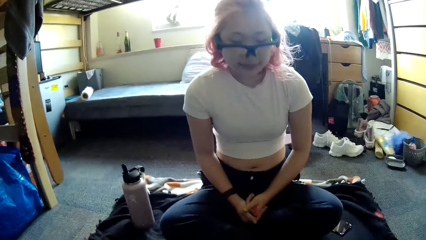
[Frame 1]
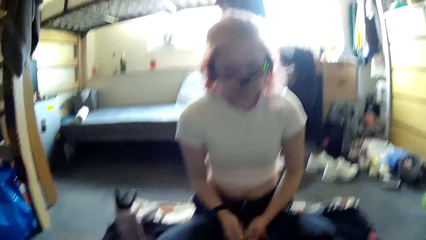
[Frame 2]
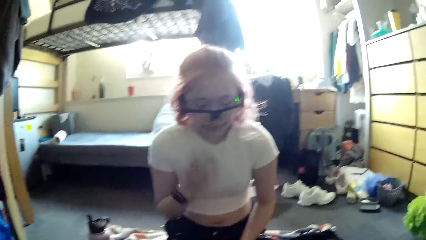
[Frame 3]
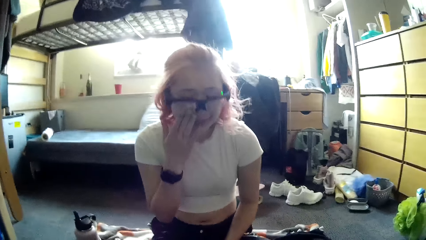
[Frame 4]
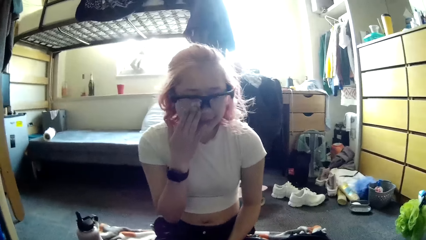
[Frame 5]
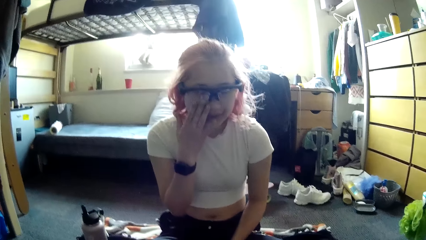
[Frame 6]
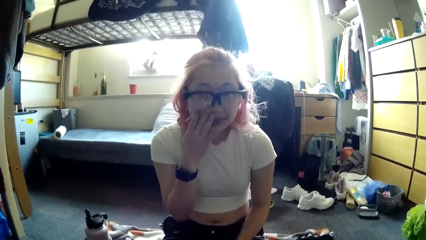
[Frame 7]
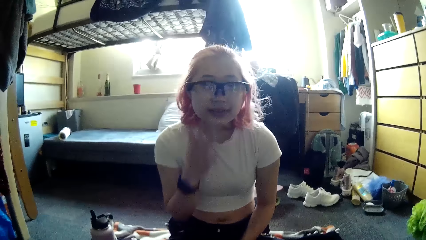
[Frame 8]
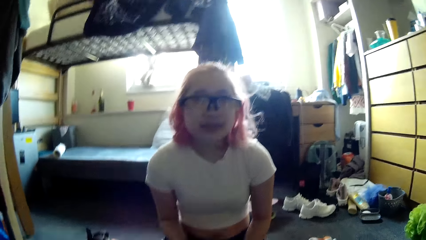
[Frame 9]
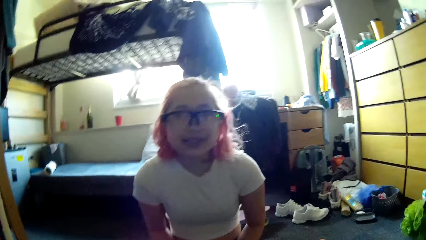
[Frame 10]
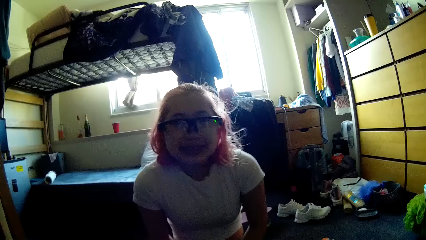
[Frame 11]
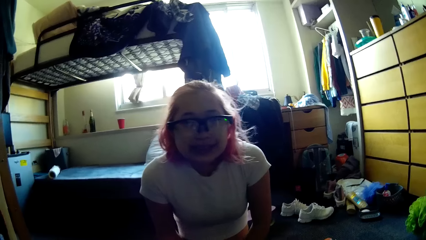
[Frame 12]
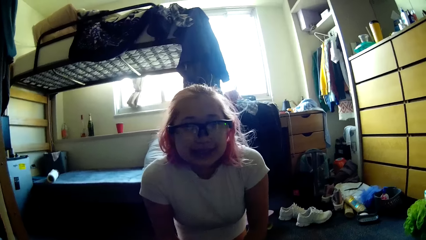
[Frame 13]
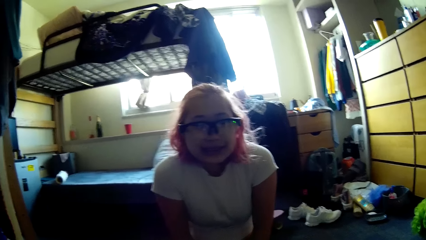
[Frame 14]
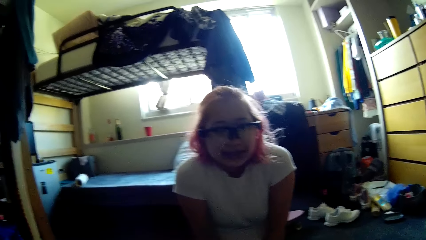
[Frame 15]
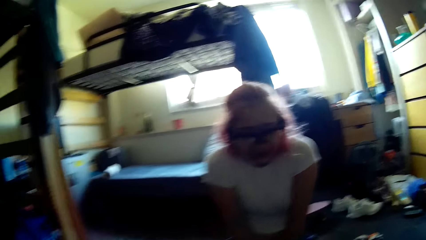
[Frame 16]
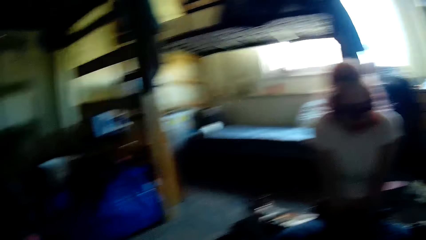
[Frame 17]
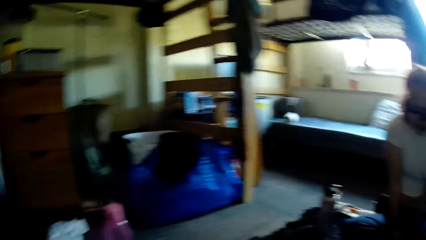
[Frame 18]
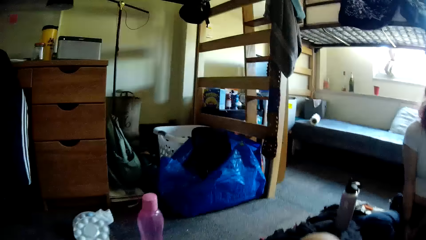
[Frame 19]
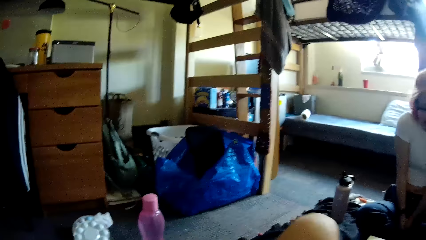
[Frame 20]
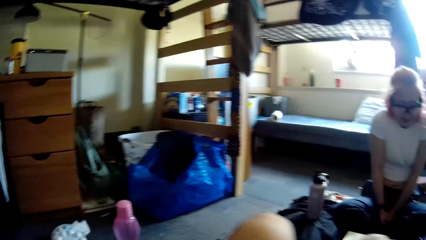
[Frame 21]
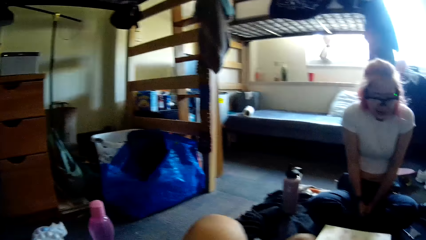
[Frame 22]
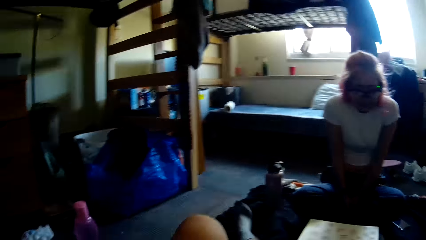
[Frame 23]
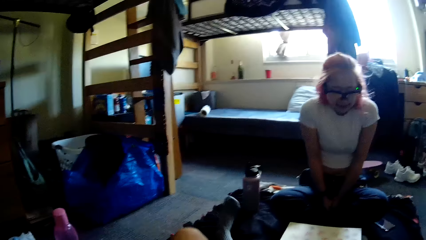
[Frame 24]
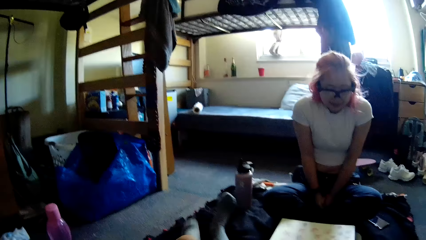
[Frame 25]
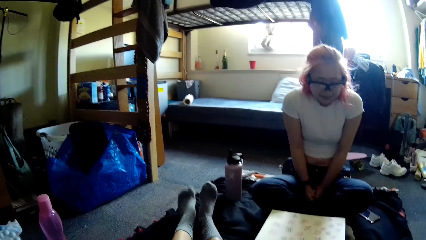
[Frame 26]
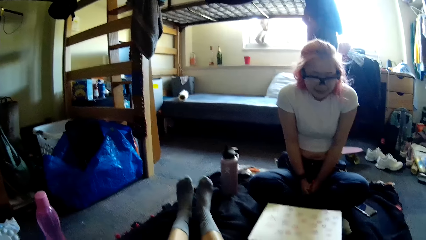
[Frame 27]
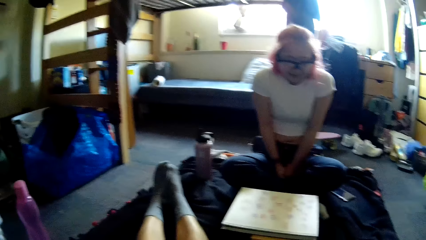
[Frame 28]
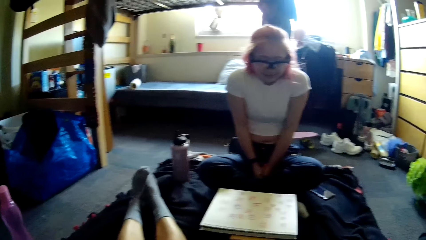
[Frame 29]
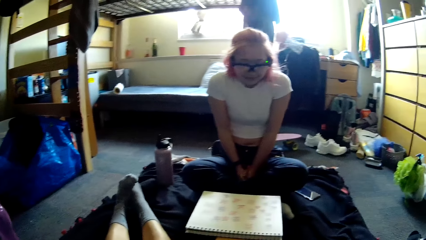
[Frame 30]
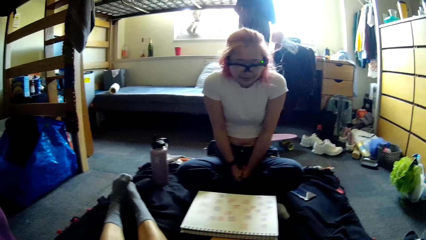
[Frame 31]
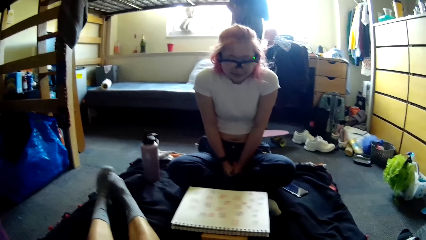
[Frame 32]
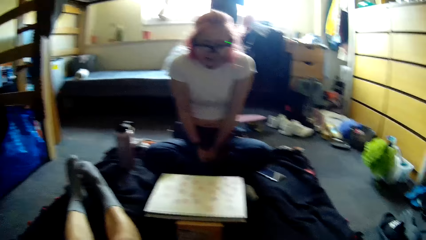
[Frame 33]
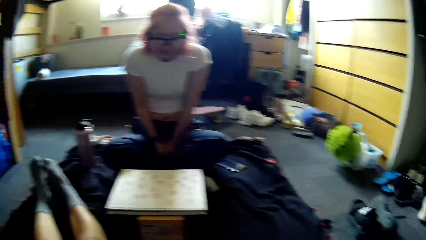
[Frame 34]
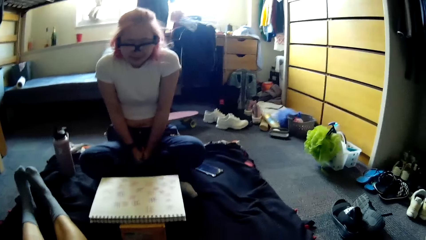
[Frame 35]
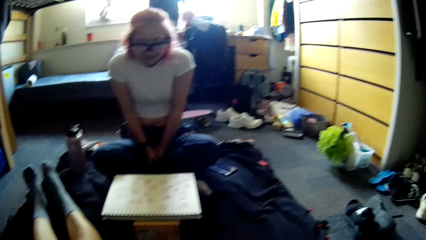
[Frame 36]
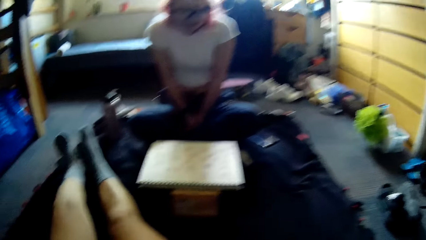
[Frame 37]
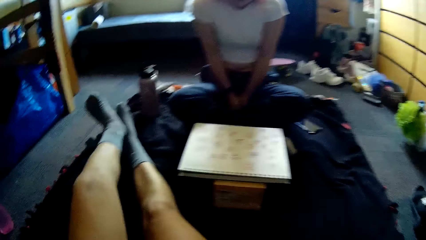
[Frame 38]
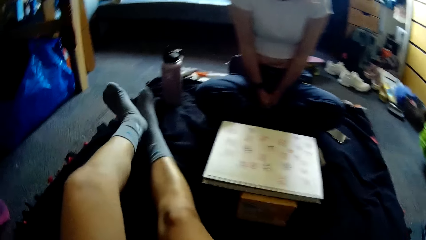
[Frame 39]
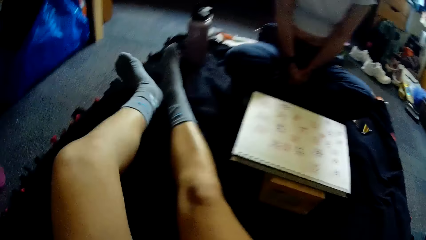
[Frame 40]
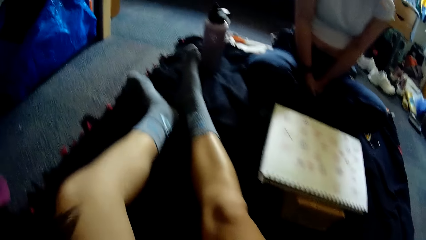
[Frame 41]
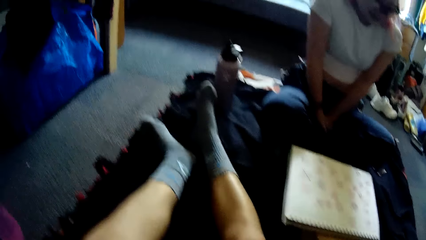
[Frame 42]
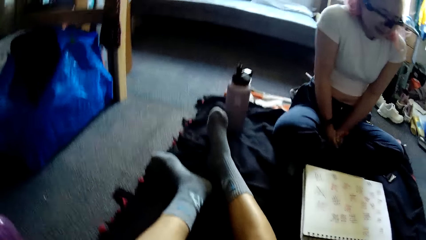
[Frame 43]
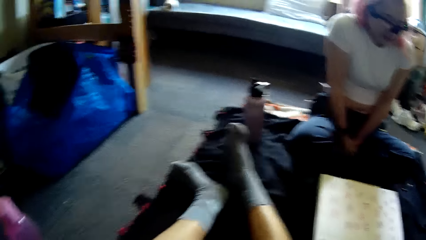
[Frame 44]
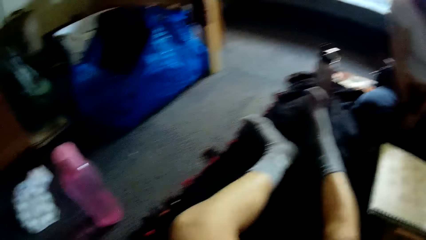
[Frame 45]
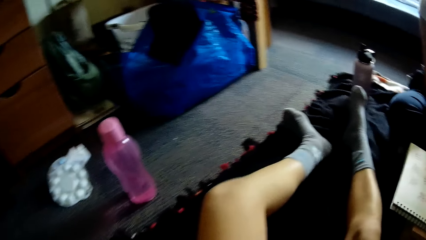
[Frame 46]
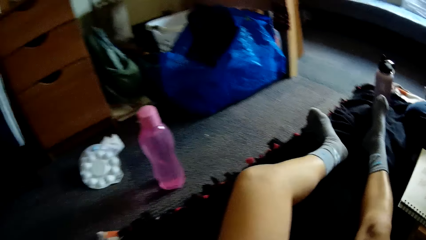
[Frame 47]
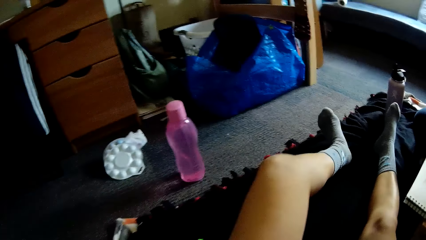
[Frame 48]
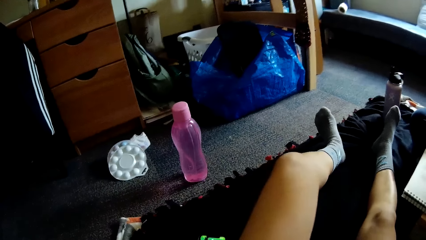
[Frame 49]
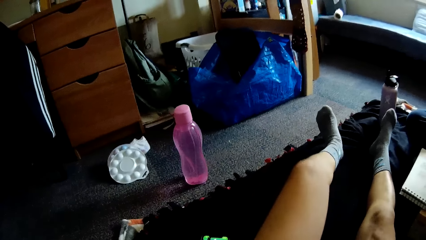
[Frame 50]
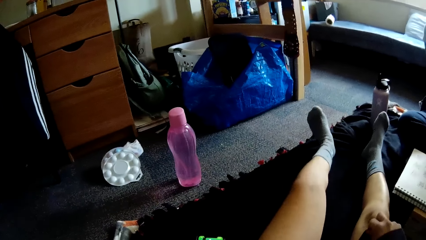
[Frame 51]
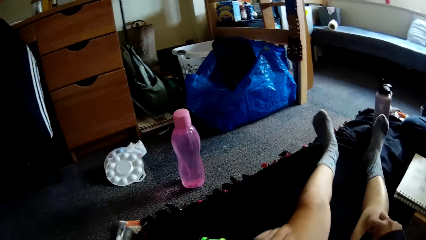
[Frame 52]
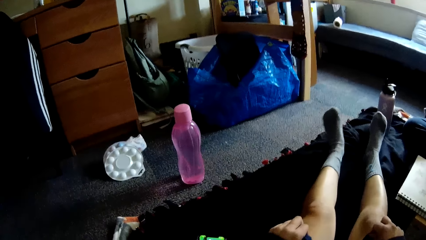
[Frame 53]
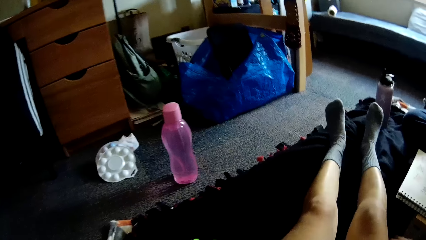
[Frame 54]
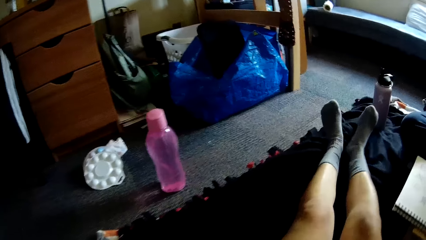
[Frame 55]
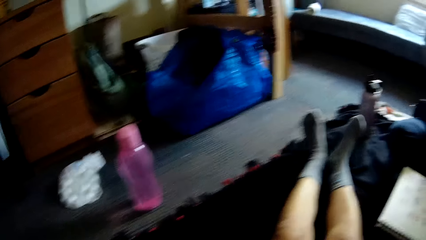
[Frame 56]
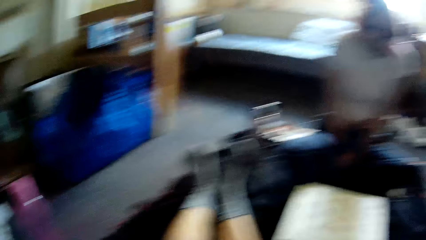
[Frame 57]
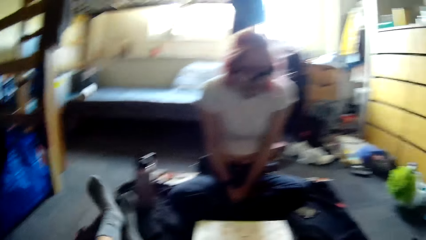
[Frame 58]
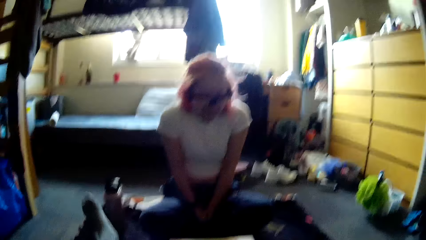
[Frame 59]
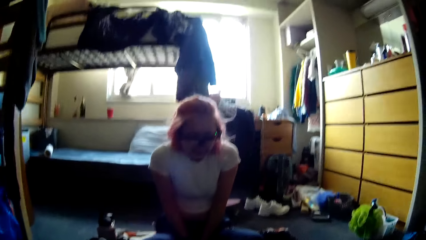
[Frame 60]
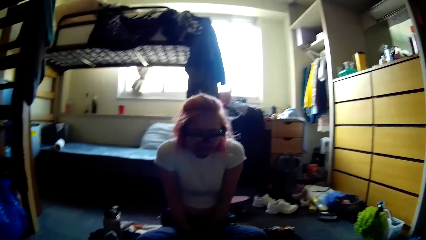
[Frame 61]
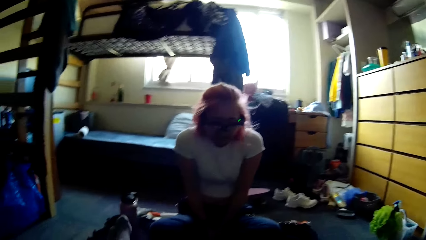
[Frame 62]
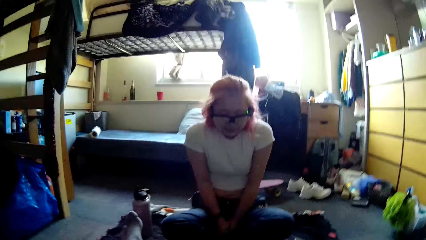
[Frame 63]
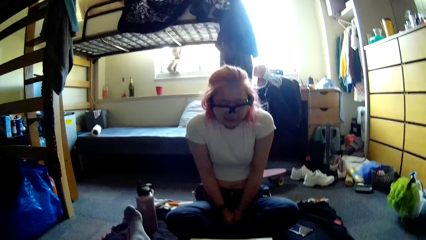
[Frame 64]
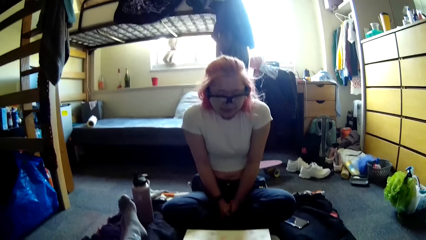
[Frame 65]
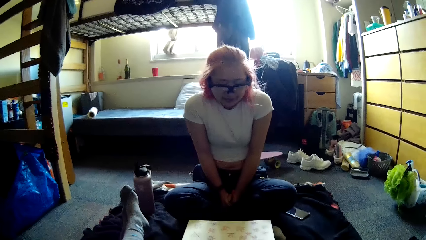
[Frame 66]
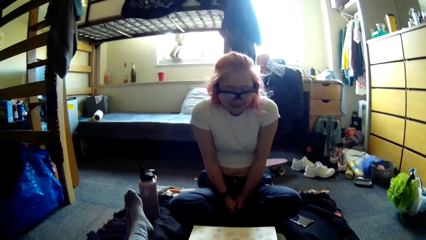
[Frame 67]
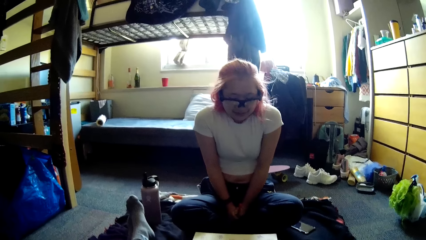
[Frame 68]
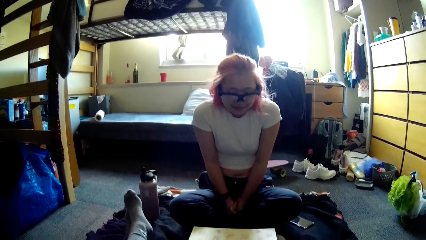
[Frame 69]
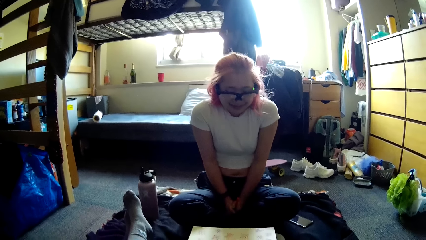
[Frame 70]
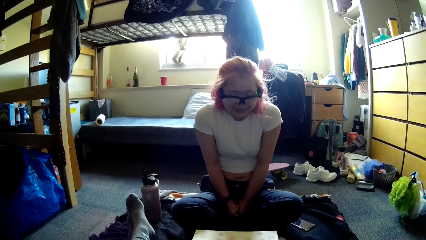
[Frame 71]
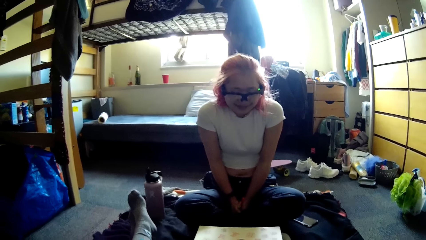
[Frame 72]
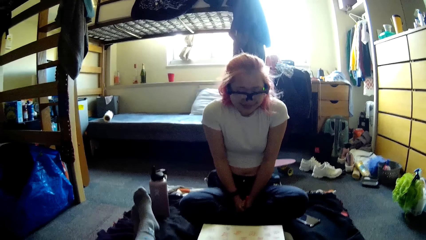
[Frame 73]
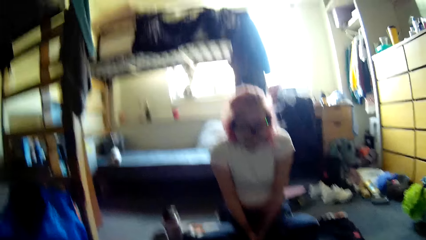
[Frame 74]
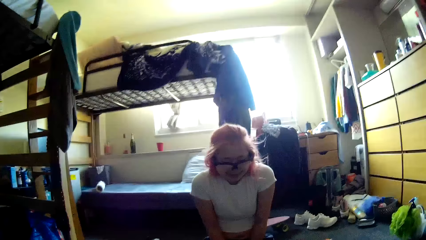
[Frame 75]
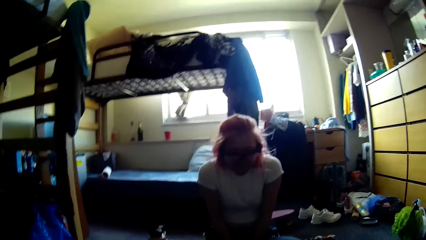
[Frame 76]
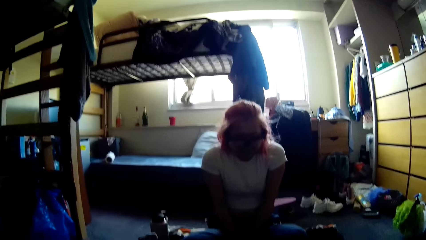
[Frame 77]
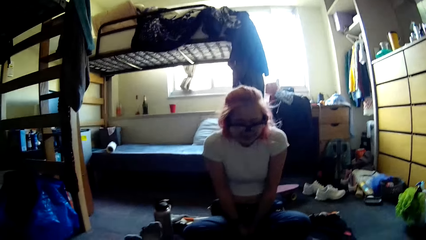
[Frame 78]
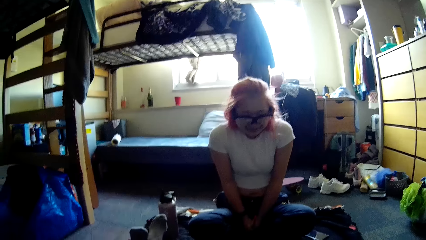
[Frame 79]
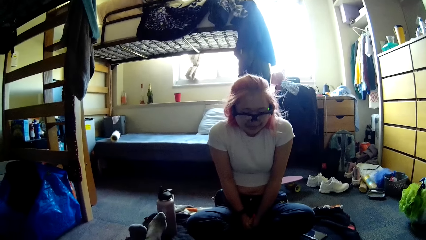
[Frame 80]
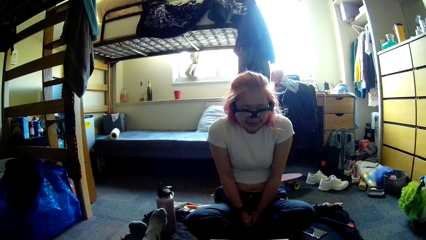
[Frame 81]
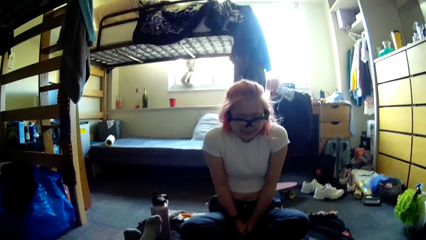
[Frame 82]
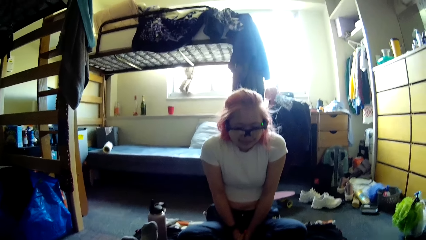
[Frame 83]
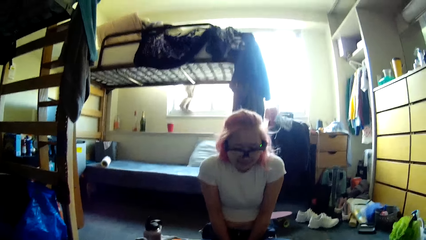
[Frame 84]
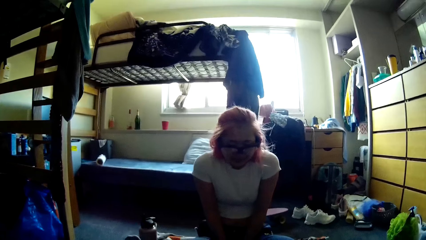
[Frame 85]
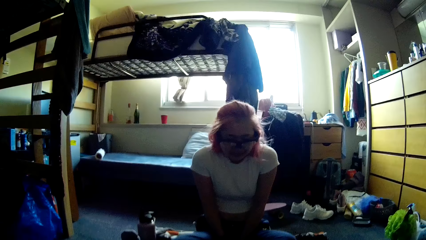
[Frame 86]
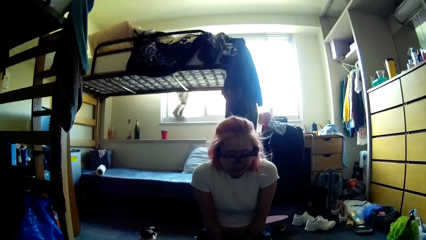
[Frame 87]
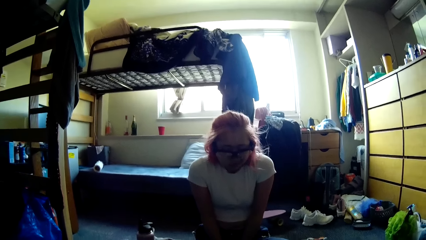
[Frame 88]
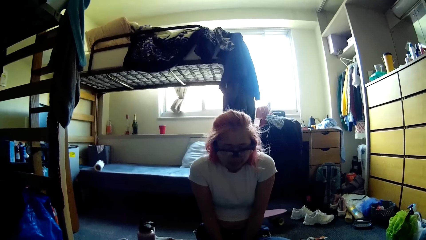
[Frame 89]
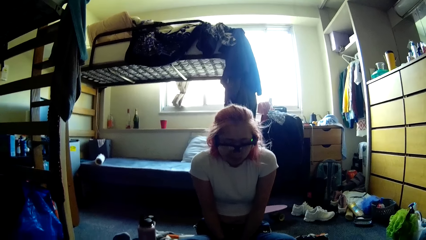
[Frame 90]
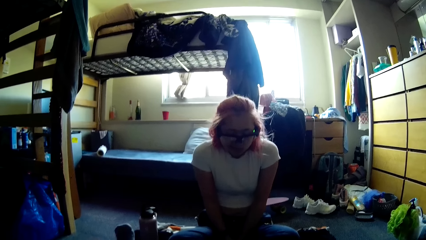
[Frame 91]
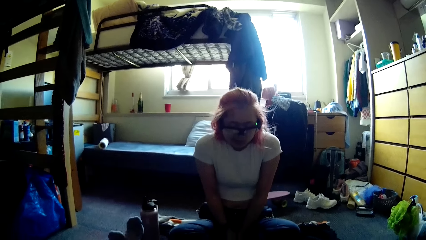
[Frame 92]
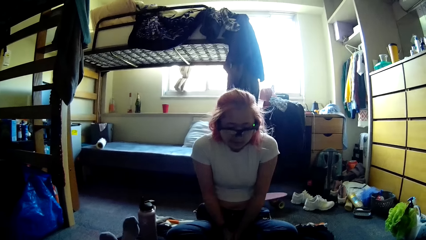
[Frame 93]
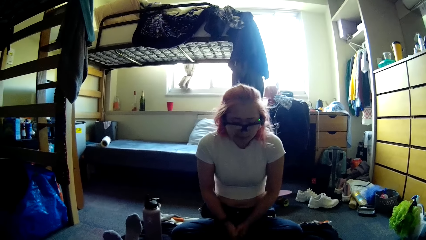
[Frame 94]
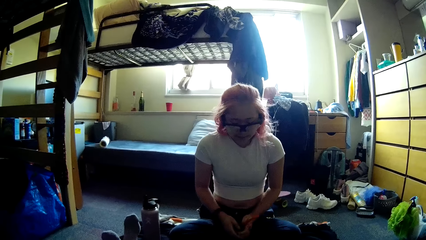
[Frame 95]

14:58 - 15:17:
A woman converses with the camera wearer. The woman adjusts her glasses with her right hand, rubs the face and stares at the camera wearer. The camera wearer looks around. The woman stares at the paper. The camera wearer stretches her legs. She folds the leg. She stretches her shorts to her lap with both hands. She looks around. She stares at the woman. She converses with the woman.
